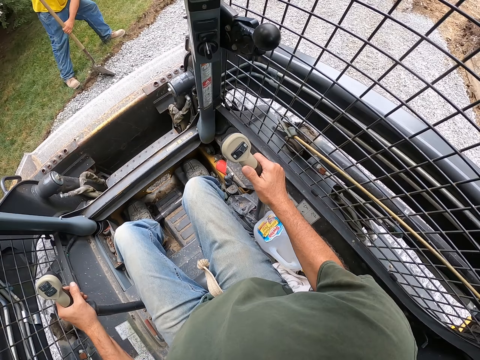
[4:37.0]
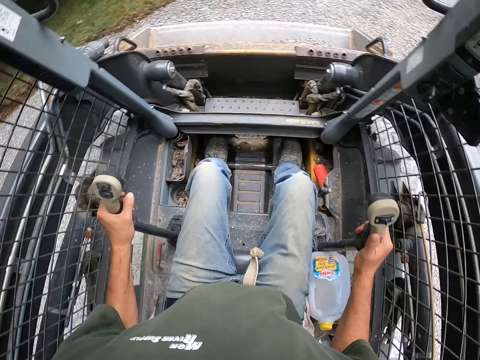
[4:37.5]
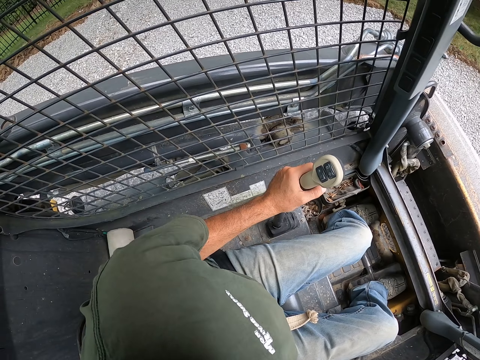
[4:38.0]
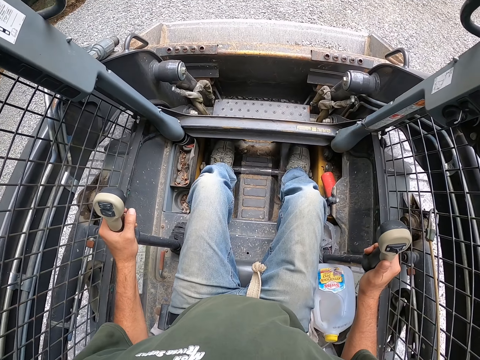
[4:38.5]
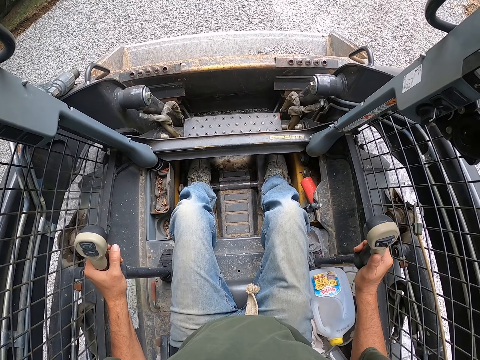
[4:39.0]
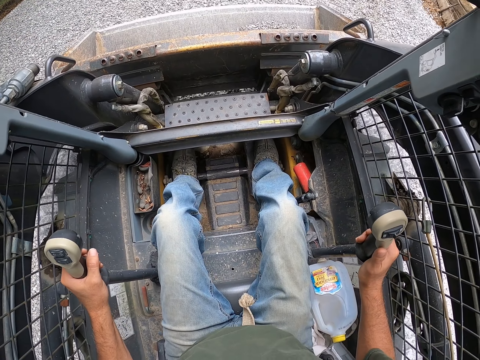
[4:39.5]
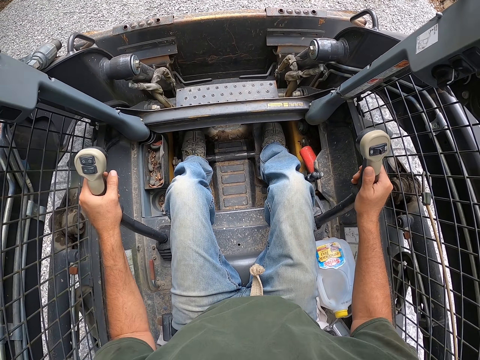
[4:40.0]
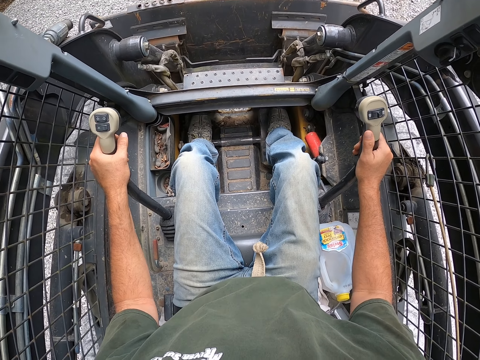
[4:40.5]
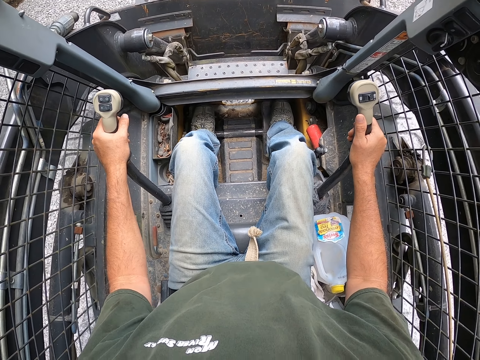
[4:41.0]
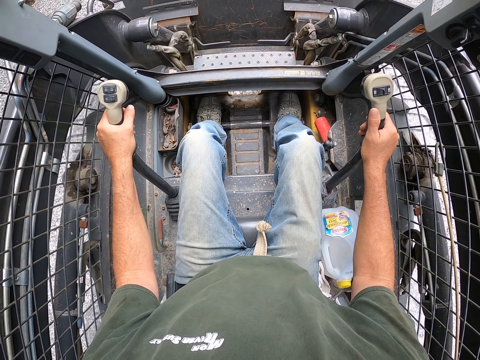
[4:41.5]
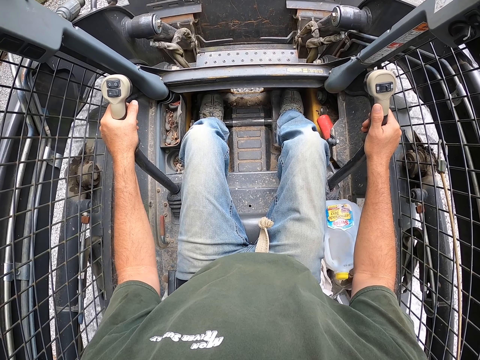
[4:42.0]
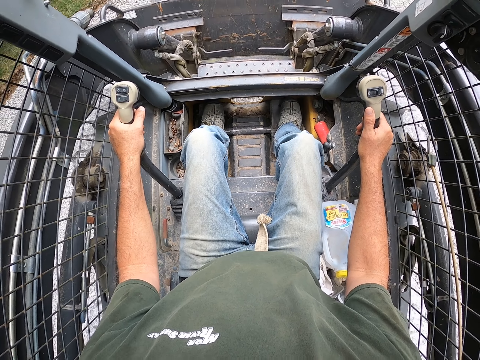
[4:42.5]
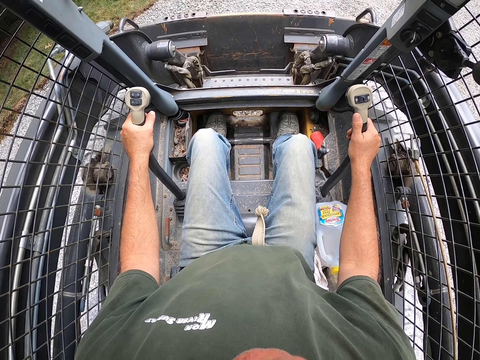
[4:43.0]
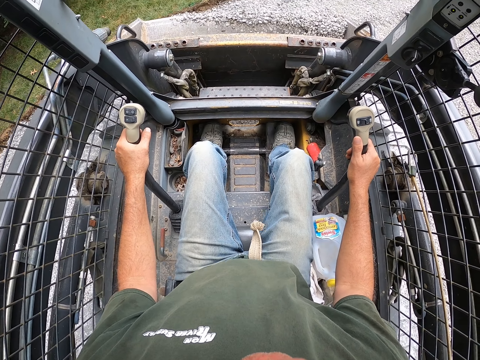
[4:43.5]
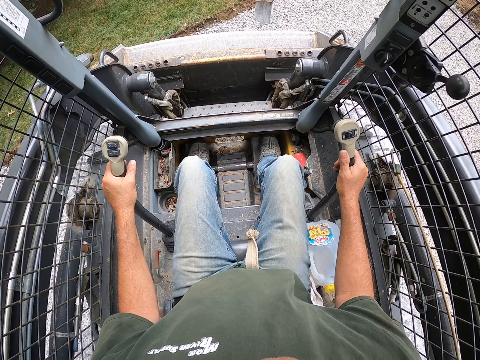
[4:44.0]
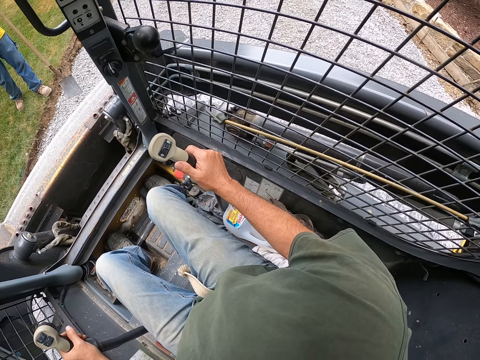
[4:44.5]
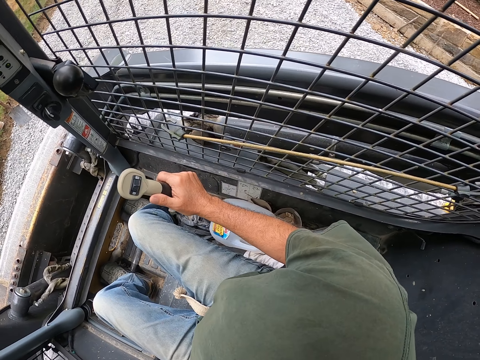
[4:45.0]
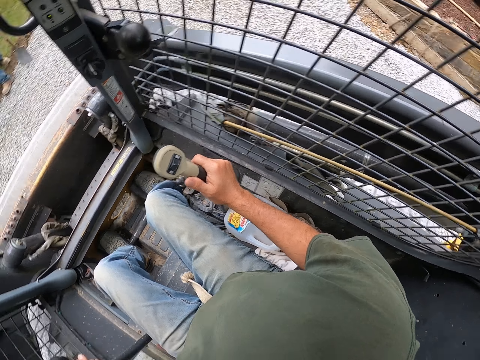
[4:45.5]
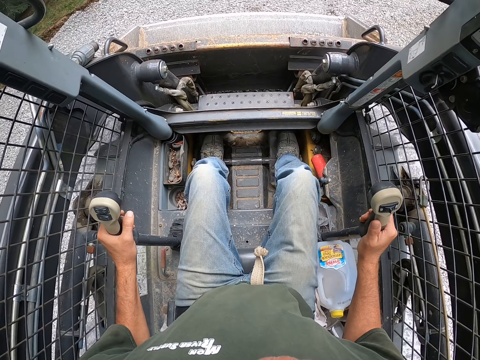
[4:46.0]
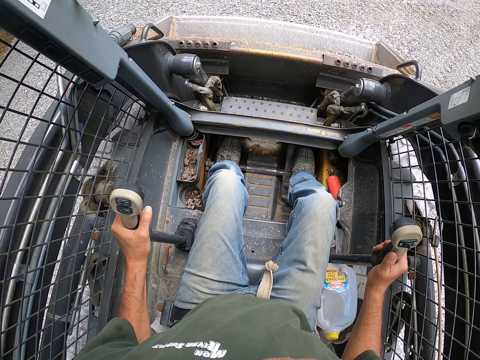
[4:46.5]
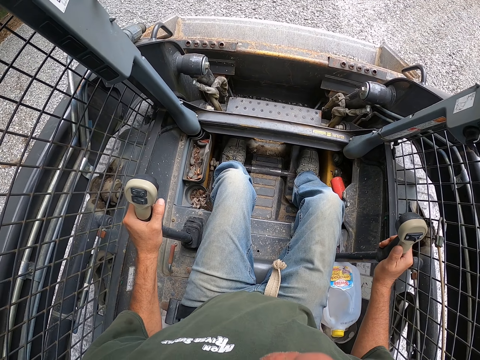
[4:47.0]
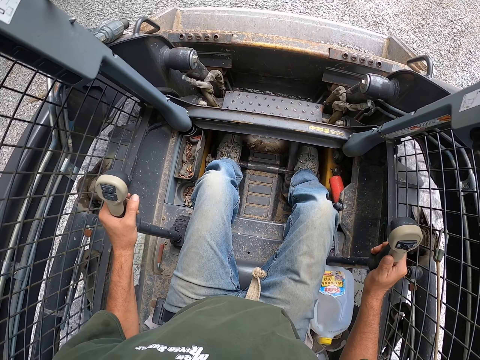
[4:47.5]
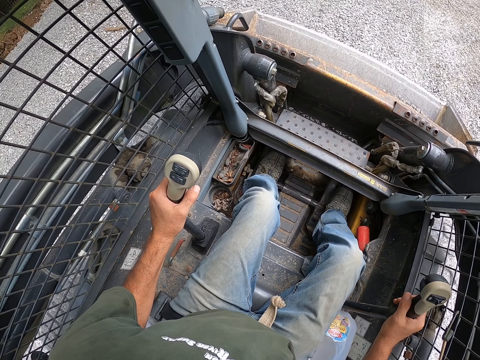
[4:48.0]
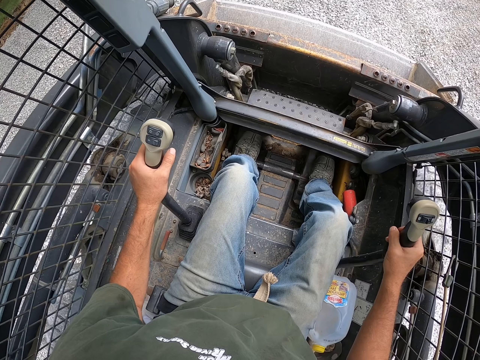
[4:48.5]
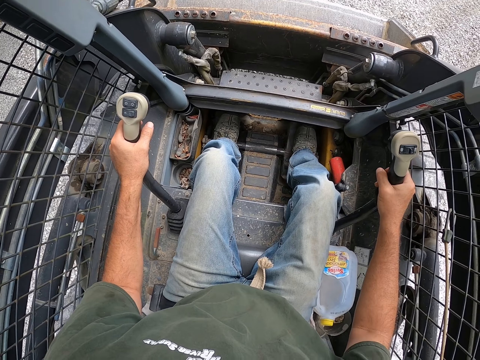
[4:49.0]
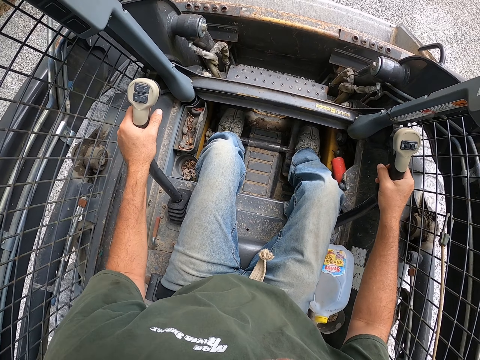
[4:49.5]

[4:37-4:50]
A man scatters the gravel with a spade. The camera wearer looks left. They look forward. They ride the ploughing vehicle backwards. They drive backwards. They lower the bucket. They ride the ploughing vehicle forwards. They draw stones. They lift the bucket. They scoop the gravel from the ground. They look right. They turn the truck back. They drive a skid steer.

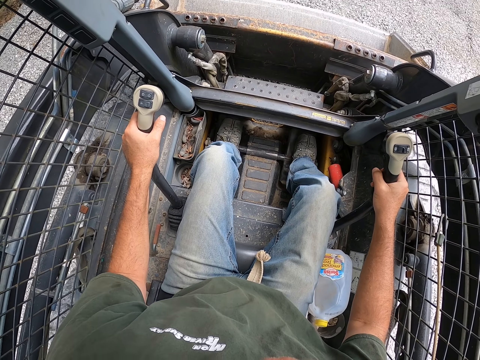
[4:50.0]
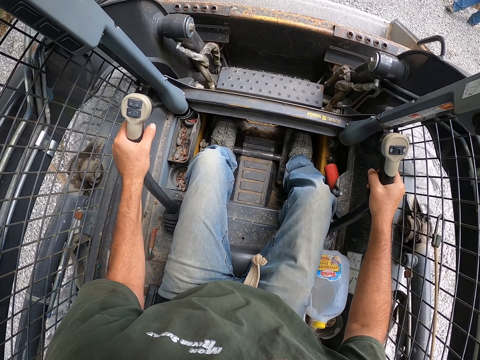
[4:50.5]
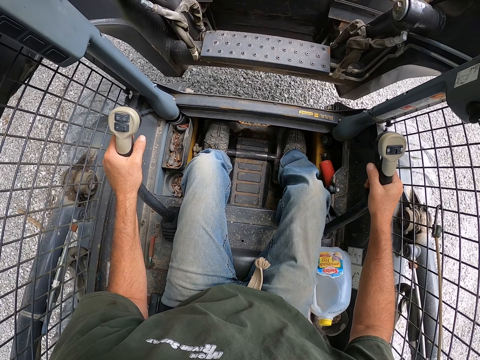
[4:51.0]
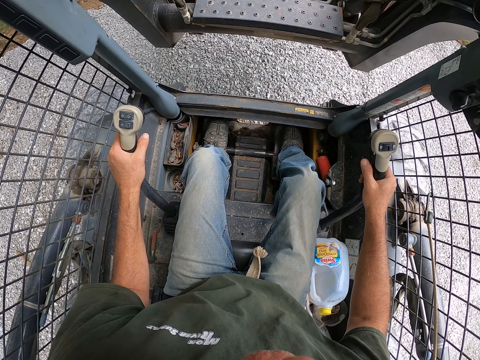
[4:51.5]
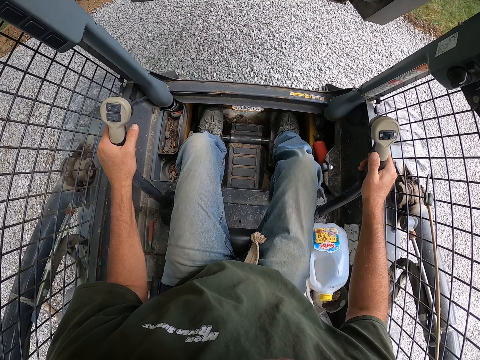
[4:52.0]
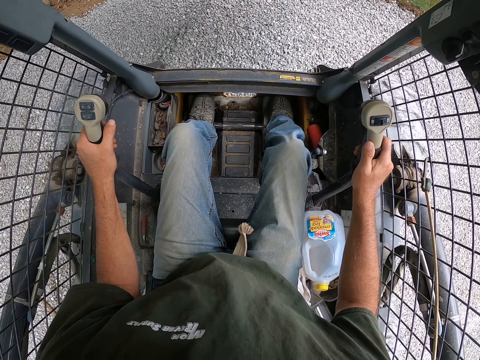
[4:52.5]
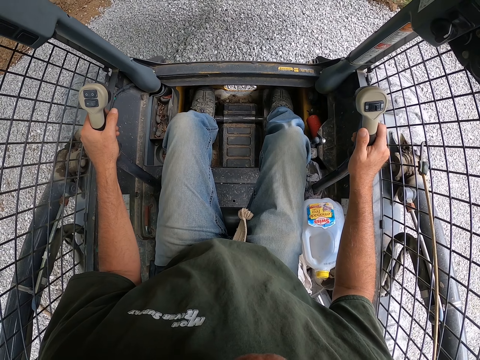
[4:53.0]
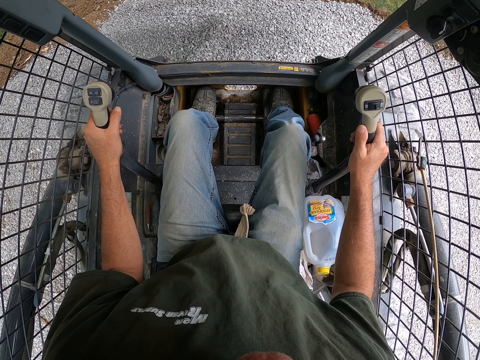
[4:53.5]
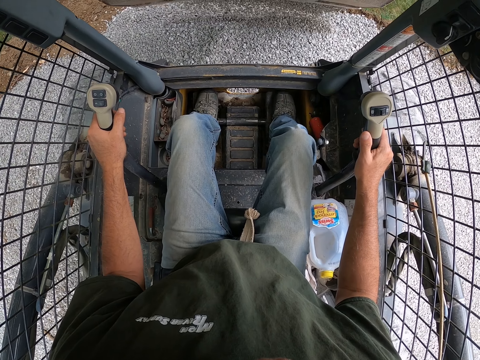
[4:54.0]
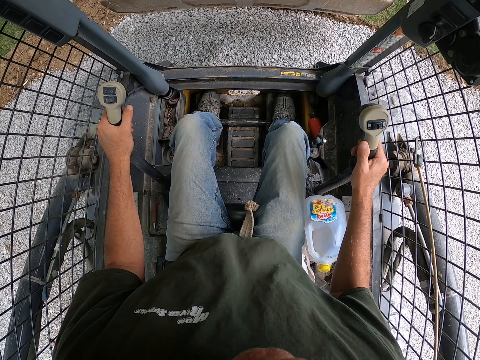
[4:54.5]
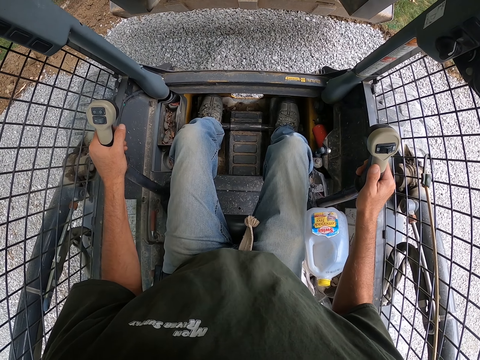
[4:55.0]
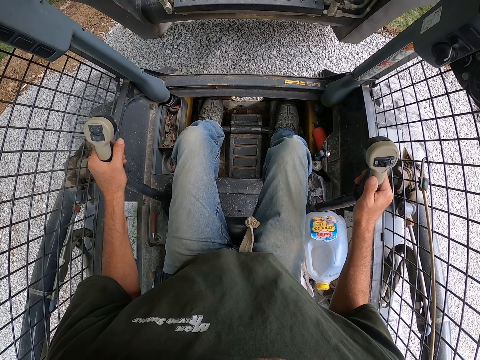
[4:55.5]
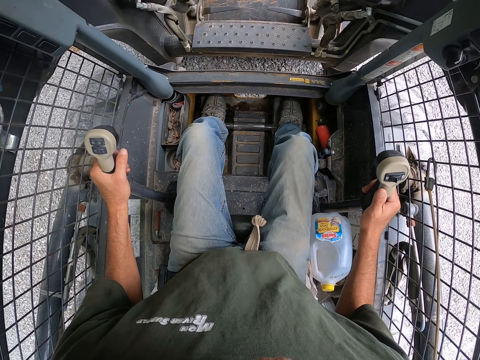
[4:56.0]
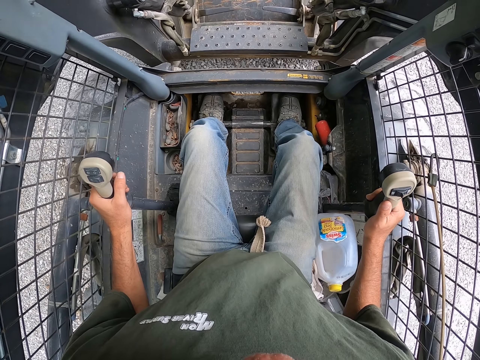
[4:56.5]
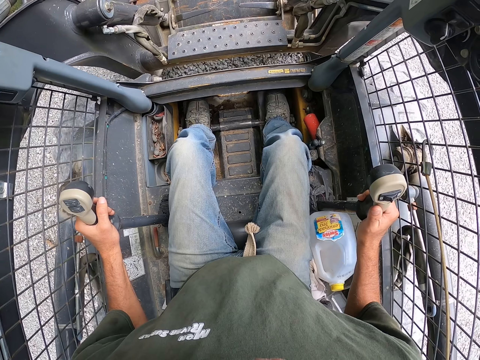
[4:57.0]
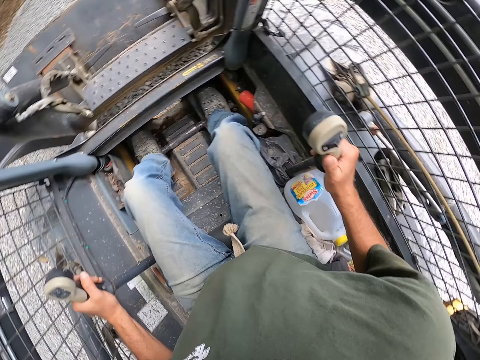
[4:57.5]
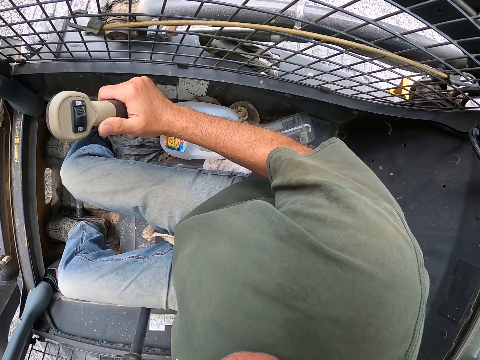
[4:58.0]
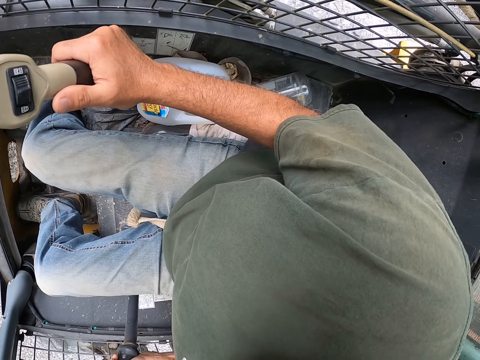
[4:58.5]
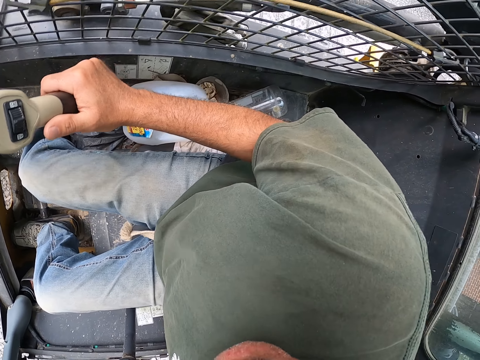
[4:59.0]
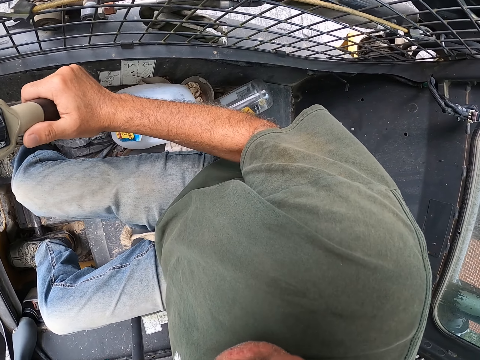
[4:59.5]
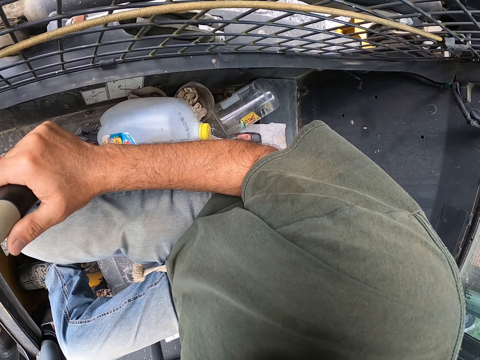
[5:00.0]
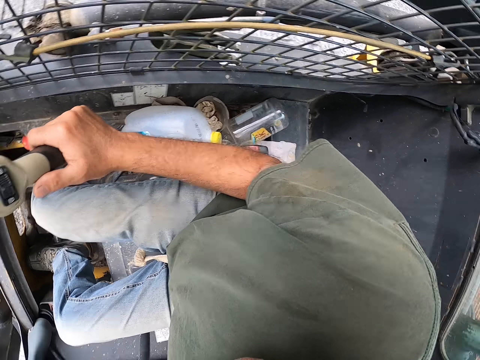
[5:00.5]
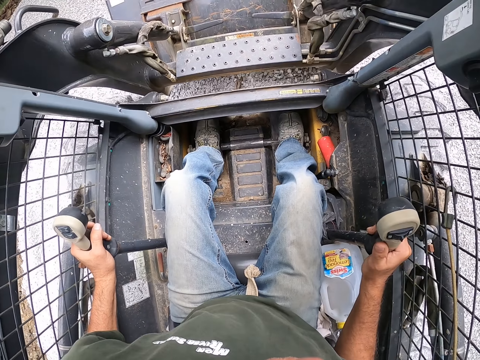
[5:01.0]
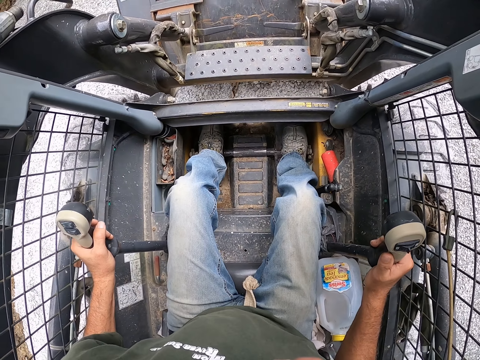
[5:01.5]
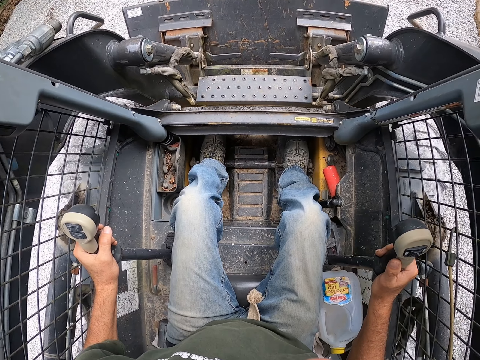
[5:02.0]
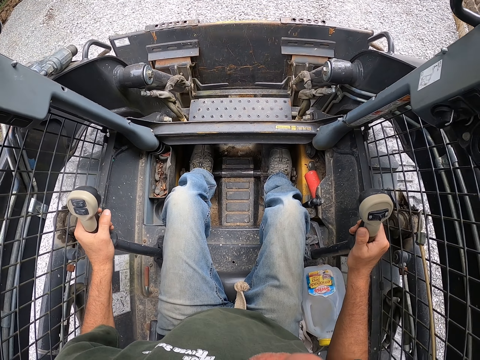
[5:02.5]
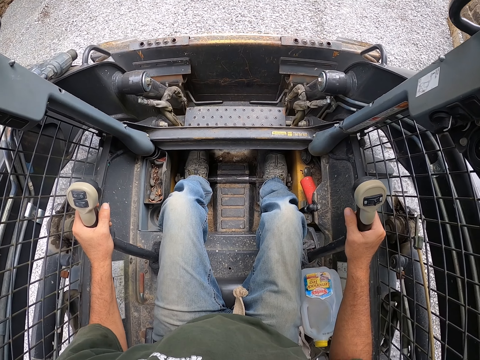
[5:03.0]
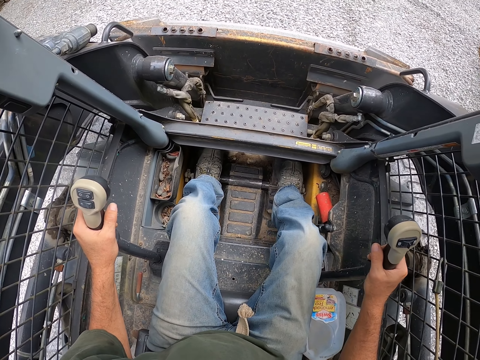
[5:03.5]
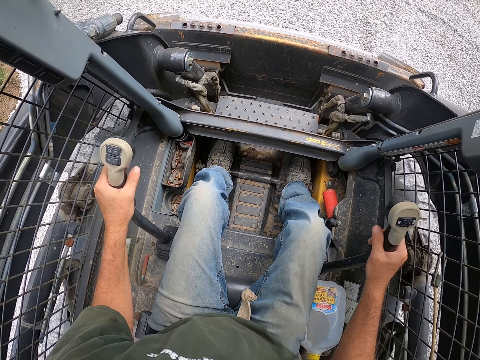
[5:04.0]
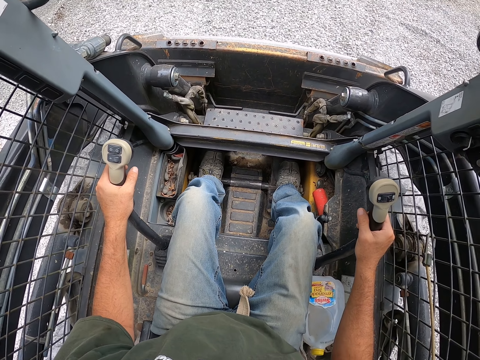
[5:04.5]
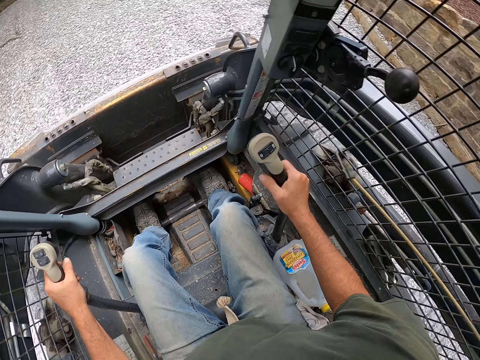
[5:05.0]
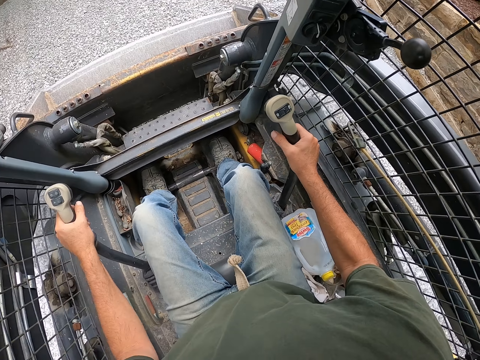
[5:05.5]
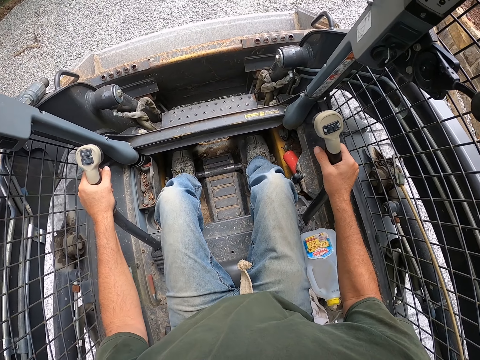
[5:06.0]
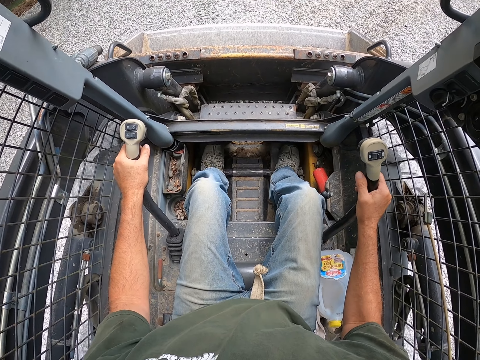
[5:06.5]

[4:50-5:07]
The camera wearer lifts the truck tongs. They pour gravel on the road with a skid steer. They level the gravel with the skid steer. They drive the truck. They fix the gravel on the ground. They move the truck forward.
